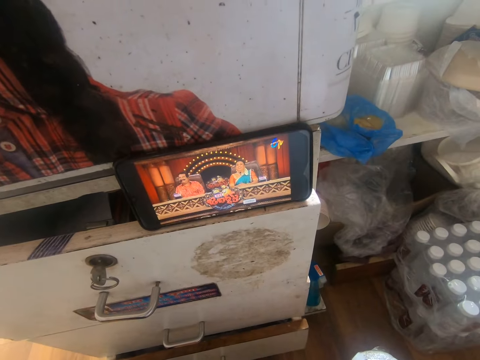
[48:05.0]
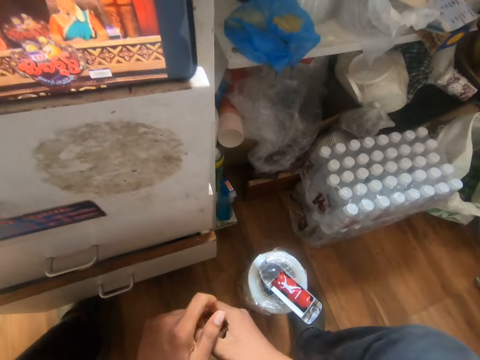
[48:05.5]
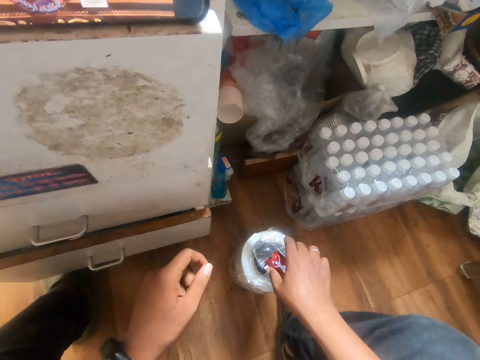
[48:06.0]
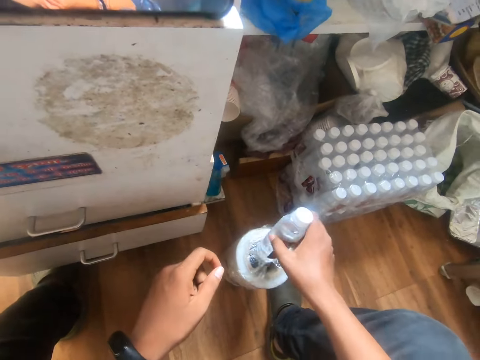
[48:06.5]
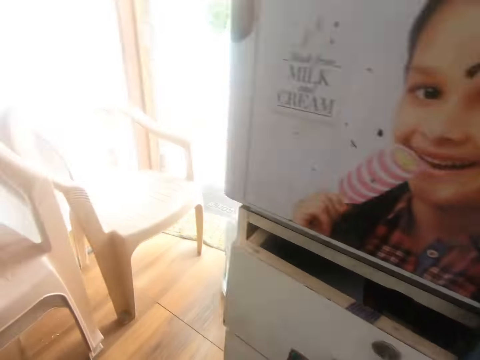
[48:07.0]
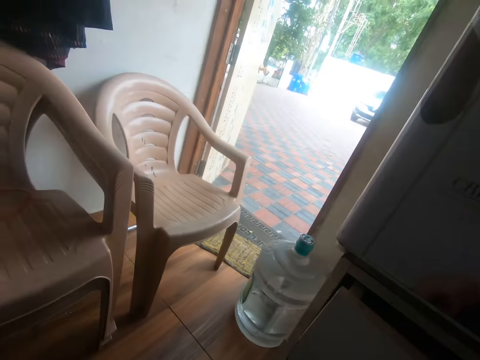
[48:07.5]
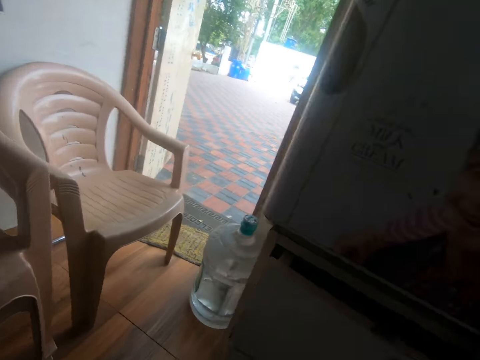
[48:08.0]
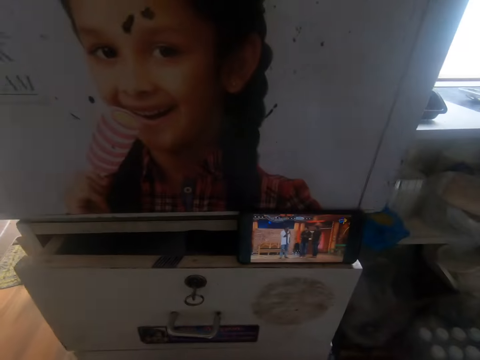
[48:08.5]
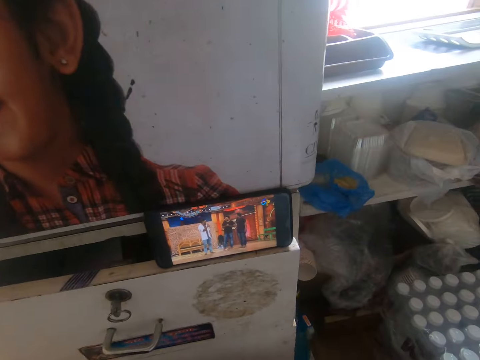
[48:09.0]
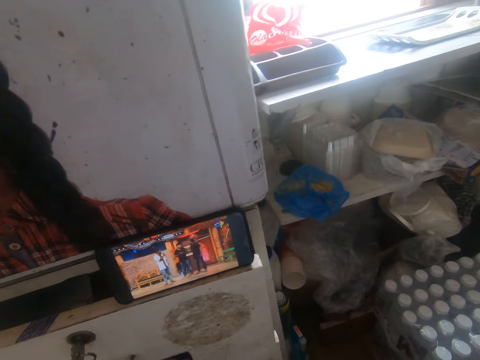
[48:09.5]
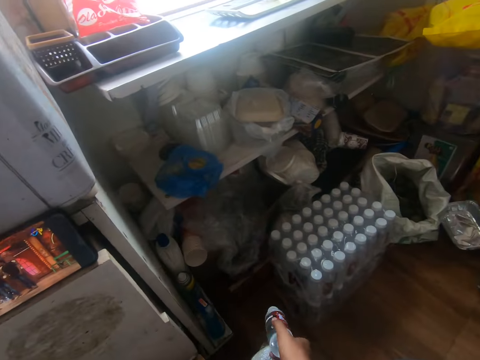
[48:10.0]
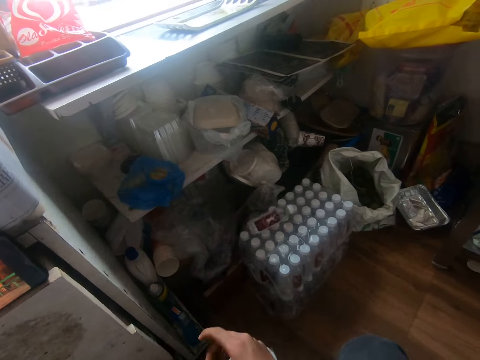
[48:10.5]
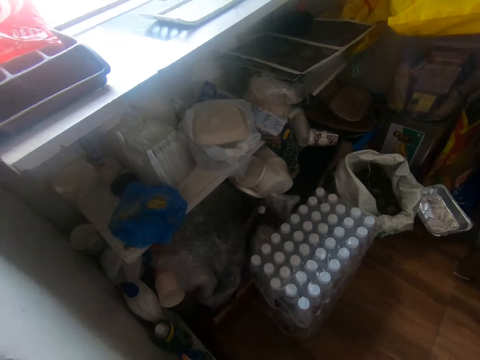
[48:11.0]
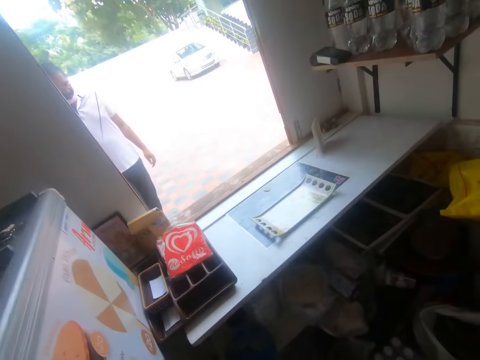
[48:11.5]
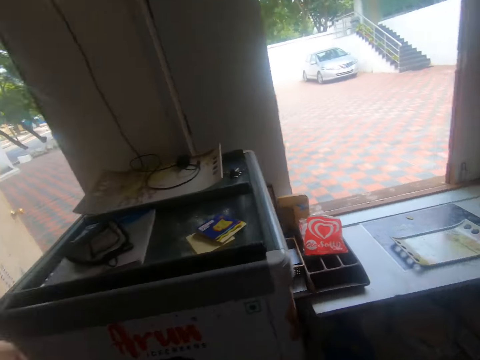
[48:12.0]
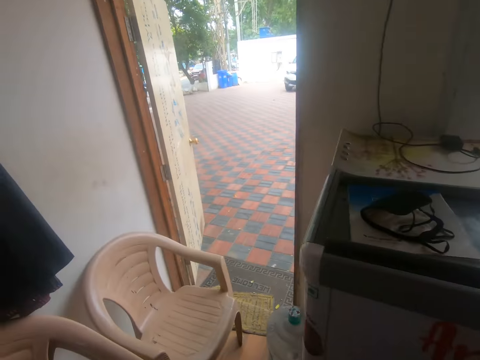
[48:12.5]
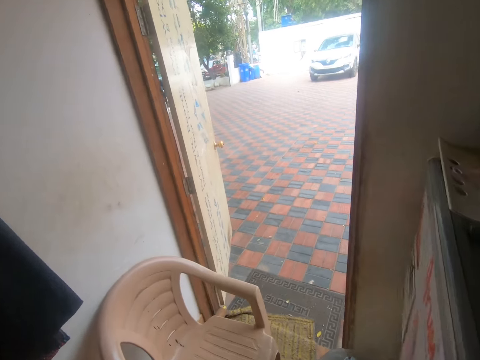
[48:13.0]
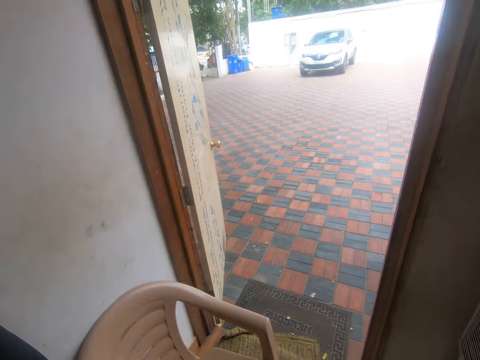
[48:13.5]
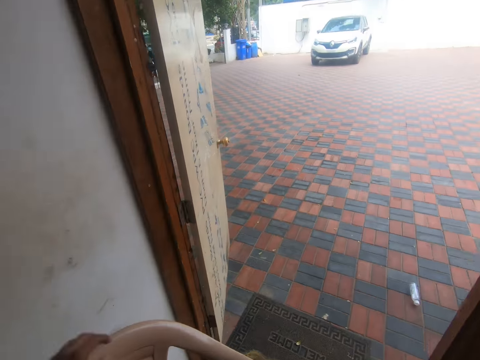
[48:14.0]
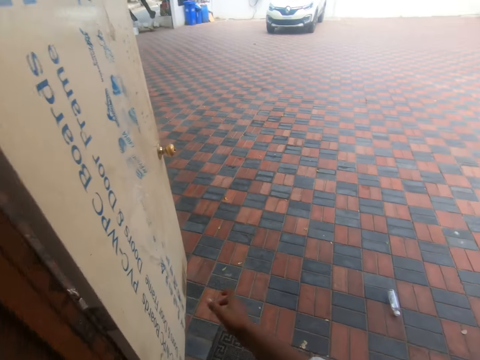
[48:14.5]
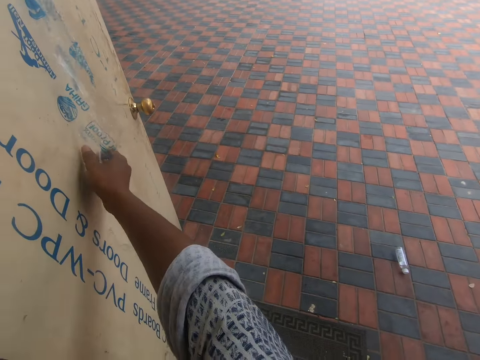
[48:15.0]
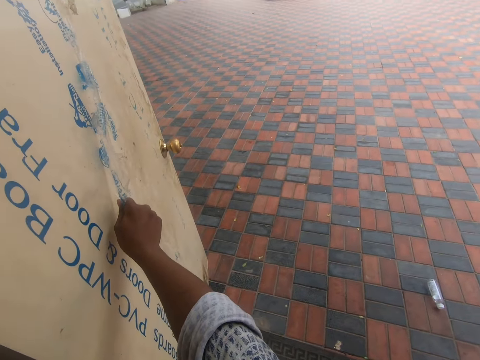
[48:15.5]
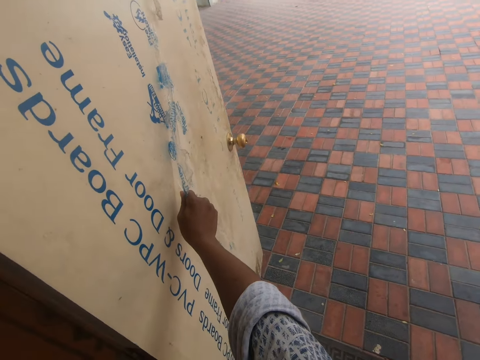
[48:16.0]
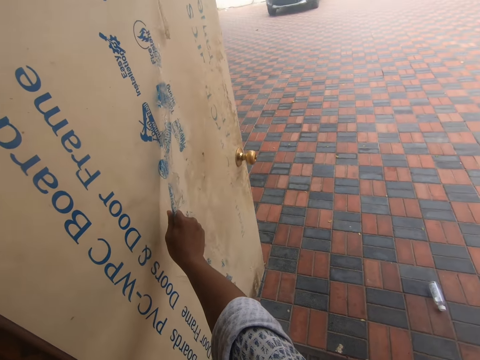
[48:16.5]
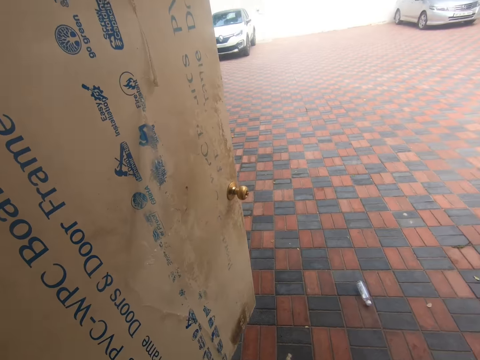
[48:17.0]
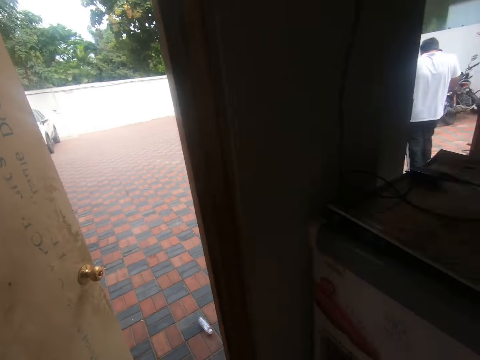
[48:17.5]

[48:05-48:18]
The camera wearer picks up the bottle of water from the pack of sellotape with his right hand. He looks around. He throws the bottle of water on the pack of bottled water with his right hand. He walks. He grabs a nylon on the door with his right hand. He closes the door with the nylon in his right hand.

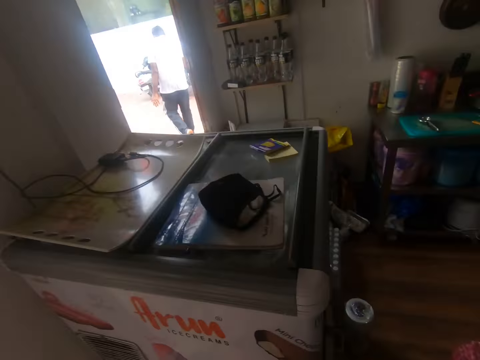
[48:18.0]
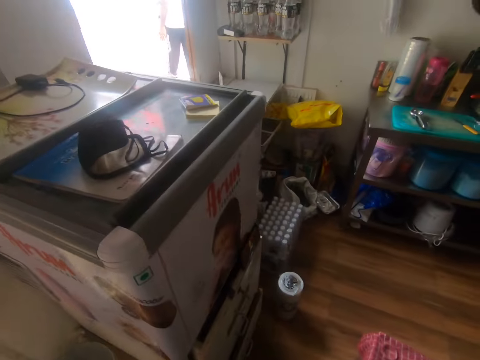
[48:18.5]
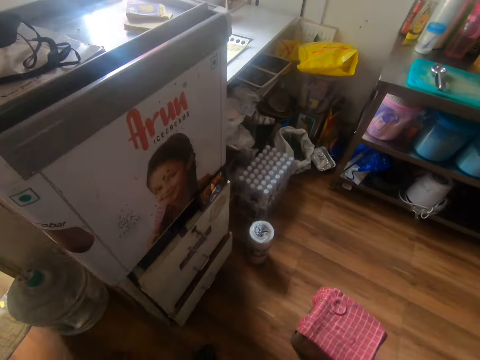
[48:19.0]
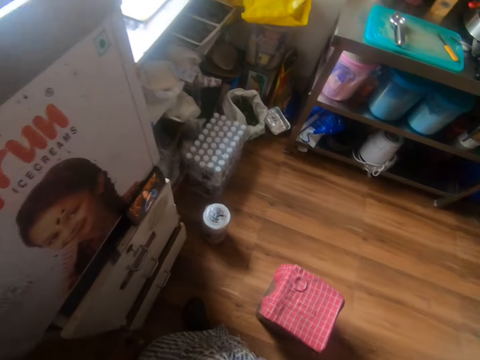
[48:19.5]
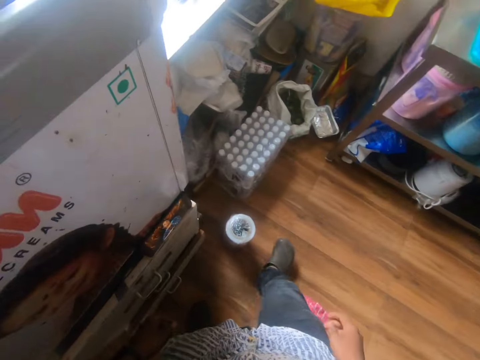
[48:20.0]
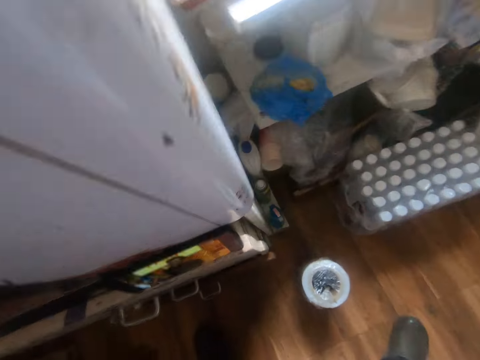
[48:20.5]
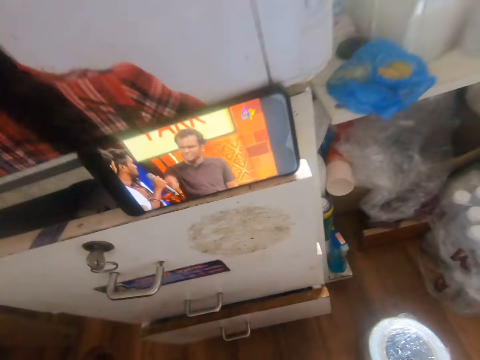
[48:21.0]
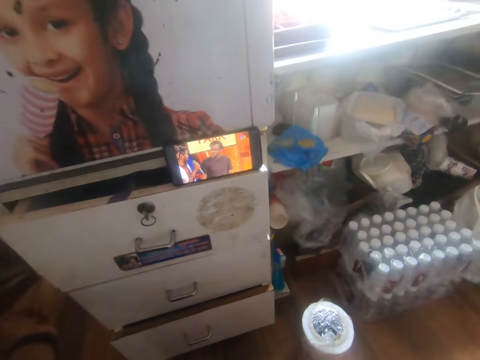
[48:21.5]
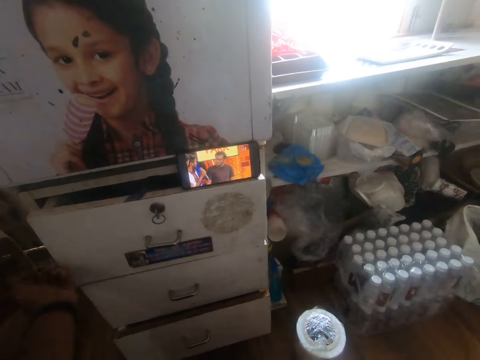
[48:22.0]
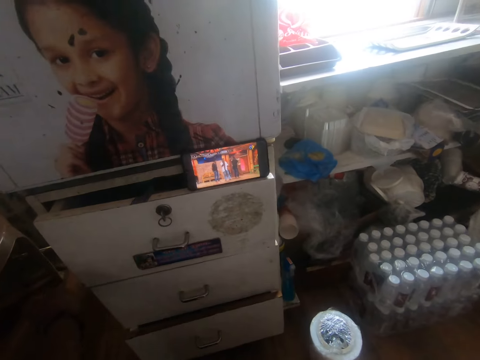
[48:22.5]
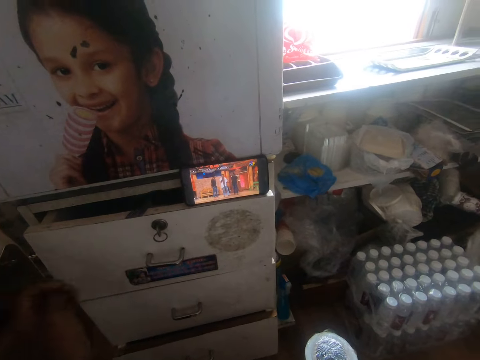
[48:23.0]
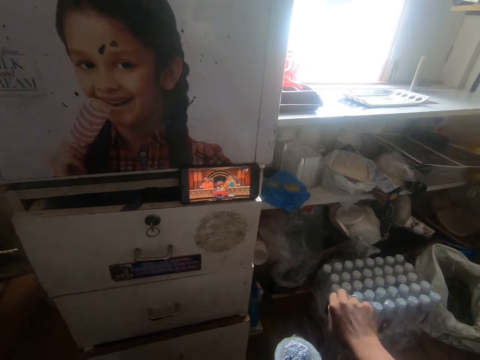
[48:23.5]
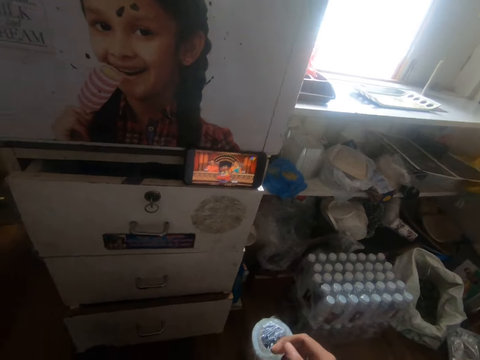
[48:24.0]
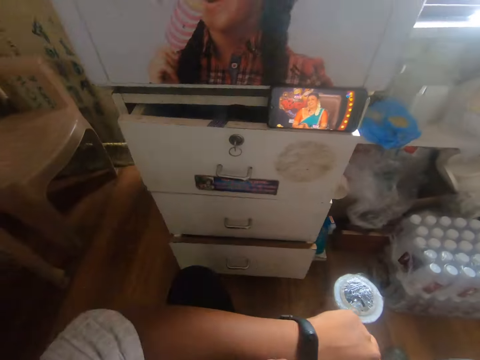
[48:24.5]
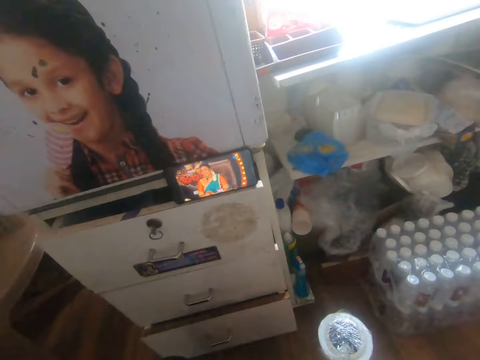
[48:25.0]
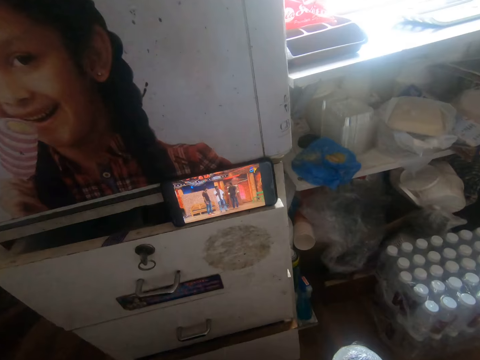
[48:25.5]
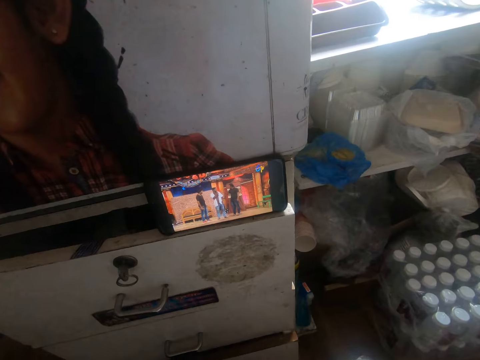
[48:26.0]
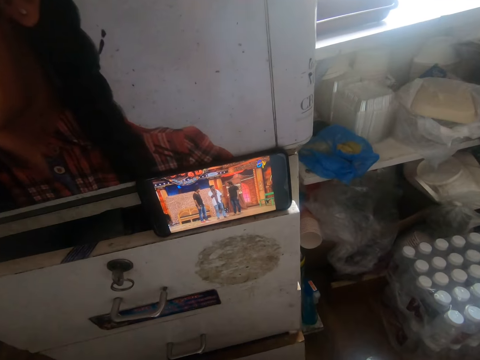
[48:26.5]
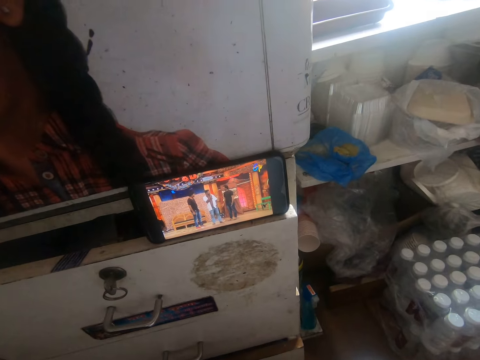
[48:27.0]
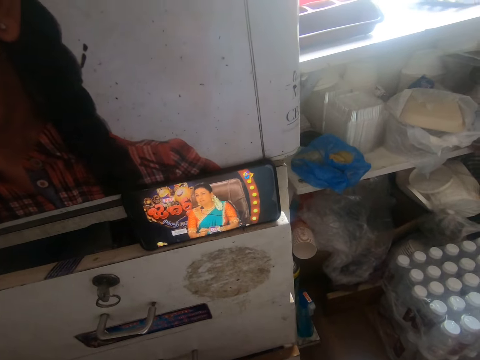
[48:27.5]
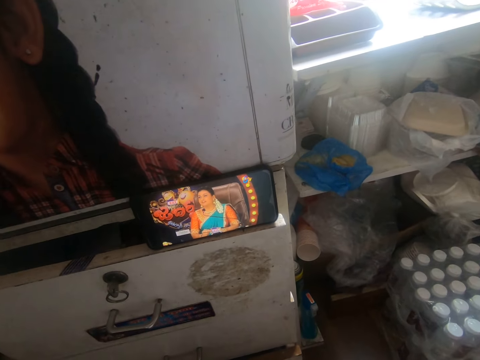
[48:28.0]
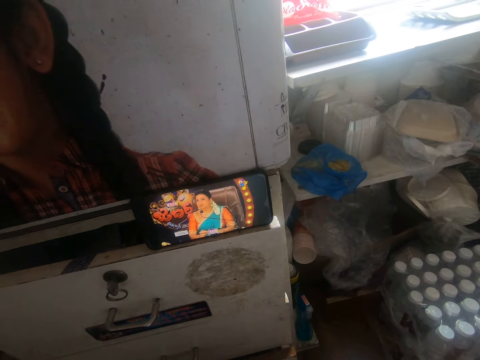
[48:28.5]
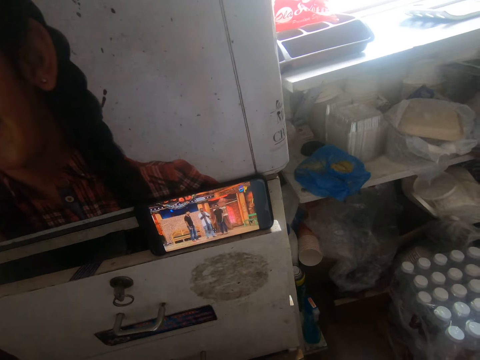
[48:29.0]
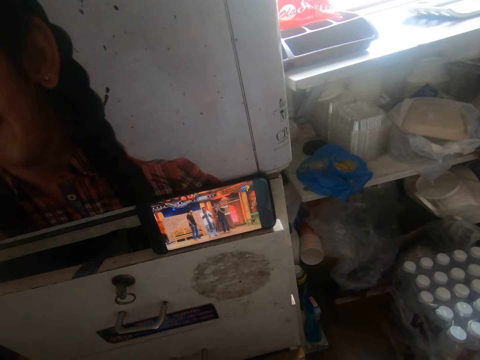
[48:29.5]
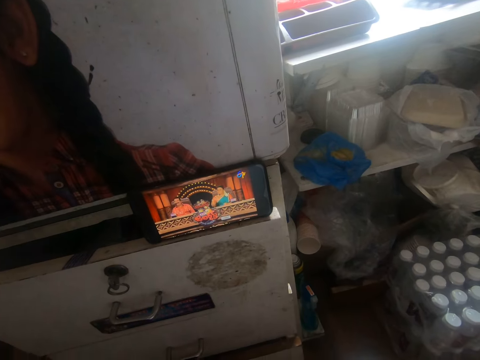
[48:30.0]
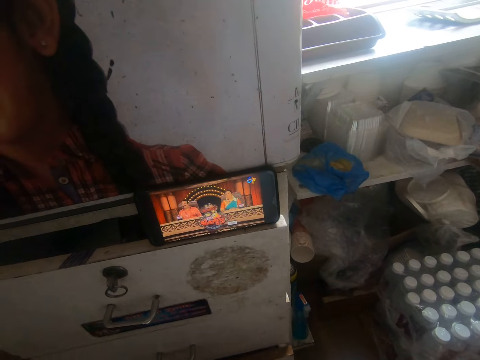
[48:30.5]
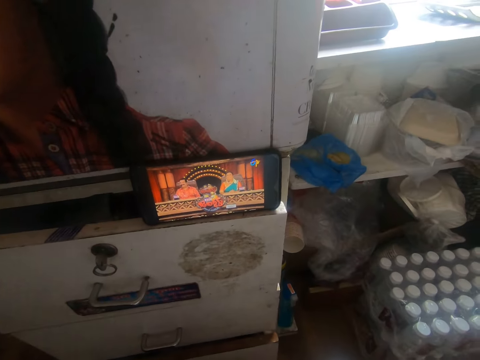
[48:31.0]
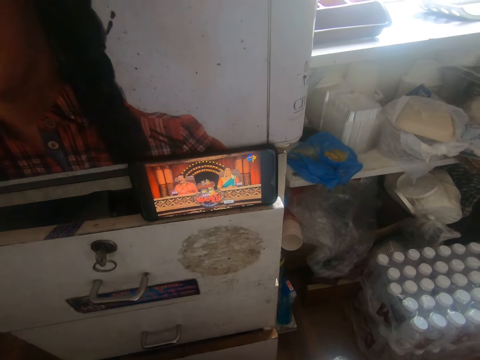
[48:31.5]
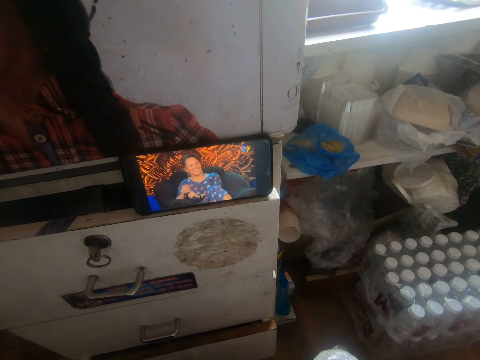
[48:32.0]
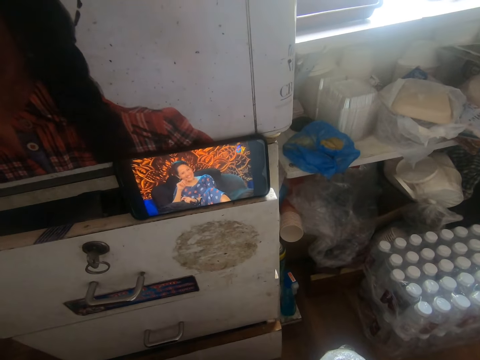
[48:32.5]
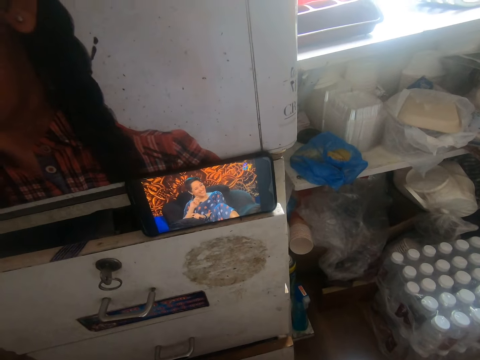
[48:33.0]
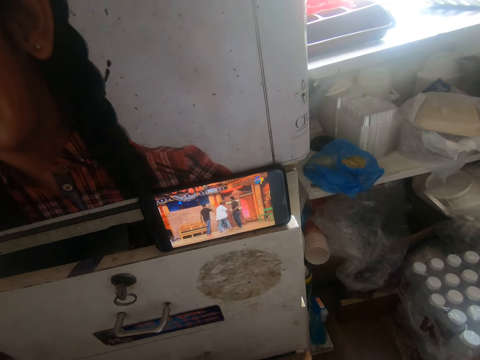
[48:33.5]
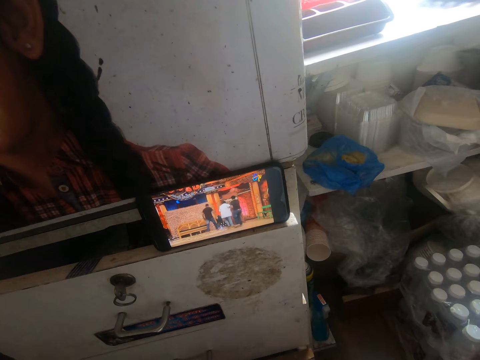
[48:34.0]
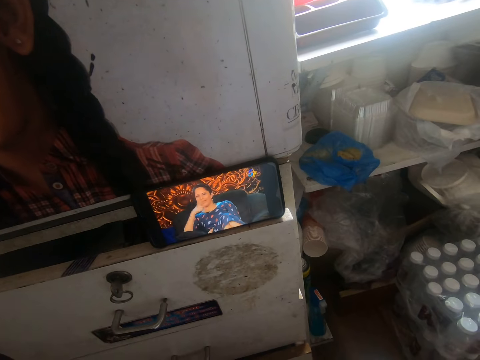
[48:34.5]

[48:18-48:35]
The camera wearer walks. They sit down on a chair. They watch a video on the phone. They move their hand. They look at the phone.
